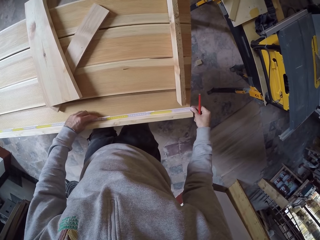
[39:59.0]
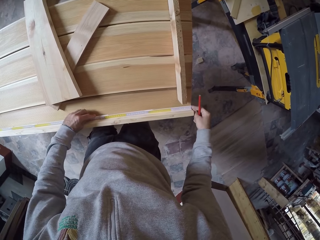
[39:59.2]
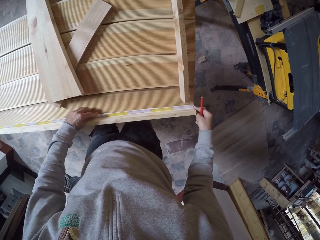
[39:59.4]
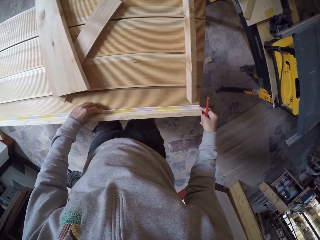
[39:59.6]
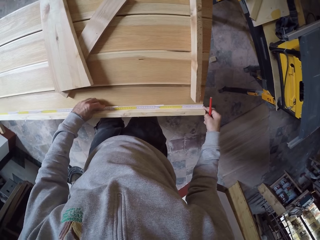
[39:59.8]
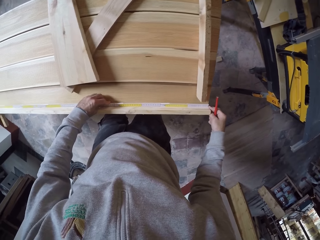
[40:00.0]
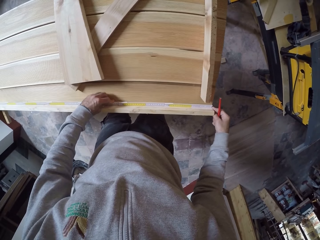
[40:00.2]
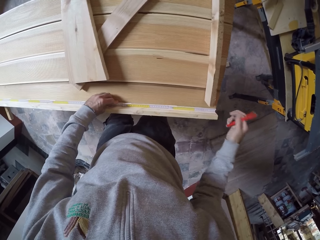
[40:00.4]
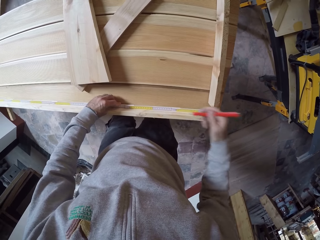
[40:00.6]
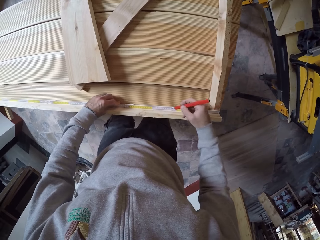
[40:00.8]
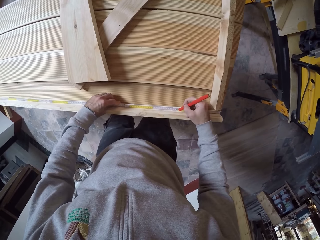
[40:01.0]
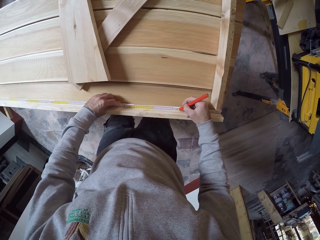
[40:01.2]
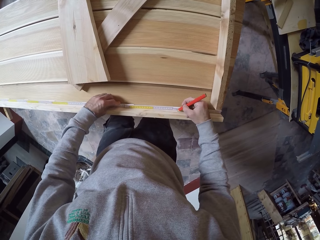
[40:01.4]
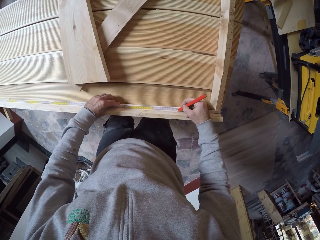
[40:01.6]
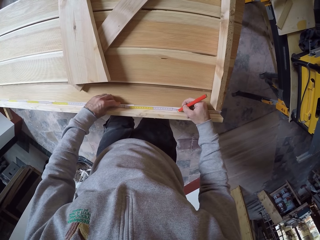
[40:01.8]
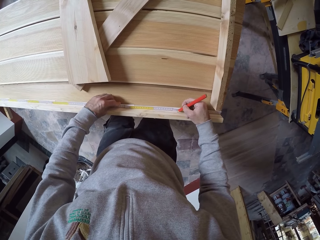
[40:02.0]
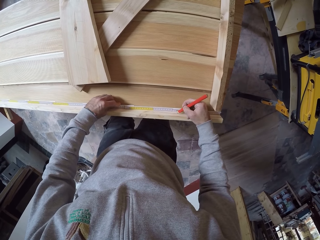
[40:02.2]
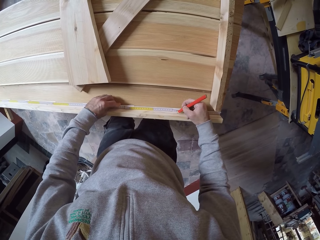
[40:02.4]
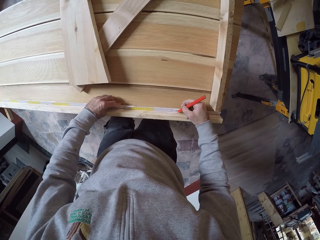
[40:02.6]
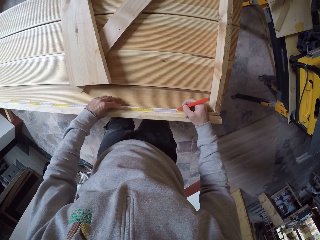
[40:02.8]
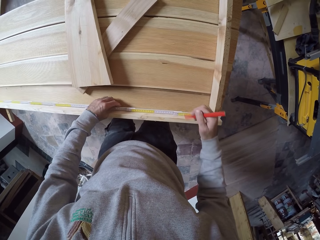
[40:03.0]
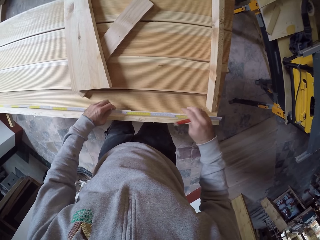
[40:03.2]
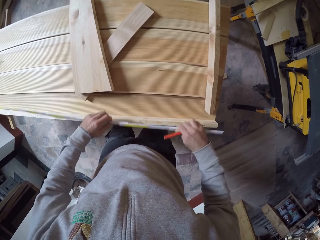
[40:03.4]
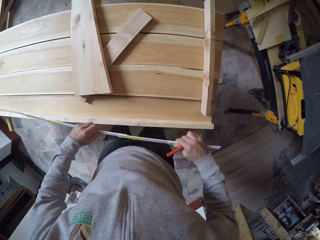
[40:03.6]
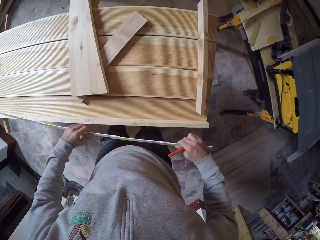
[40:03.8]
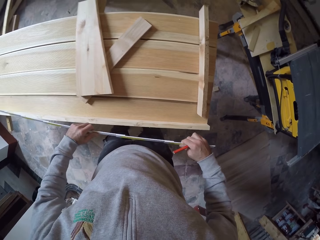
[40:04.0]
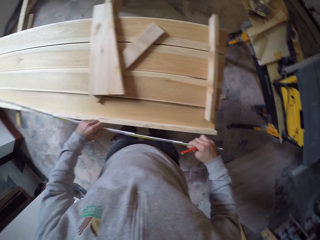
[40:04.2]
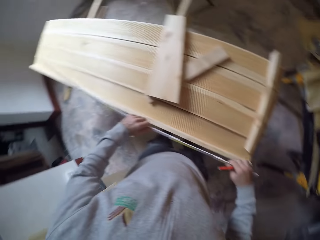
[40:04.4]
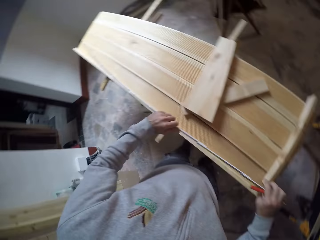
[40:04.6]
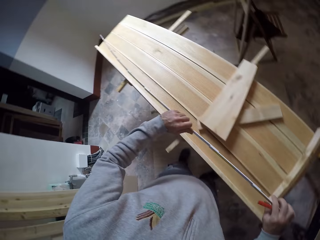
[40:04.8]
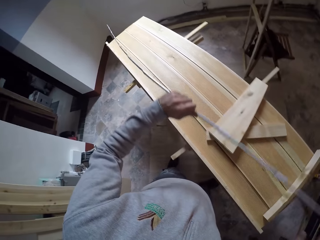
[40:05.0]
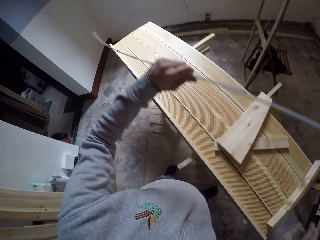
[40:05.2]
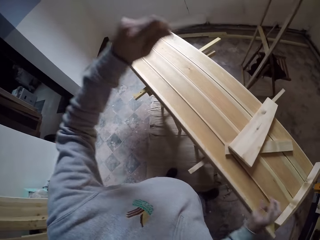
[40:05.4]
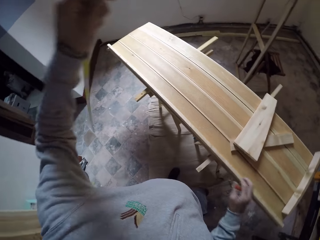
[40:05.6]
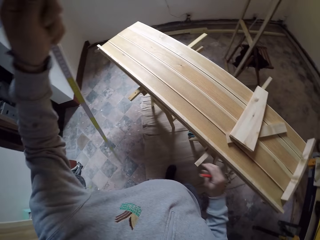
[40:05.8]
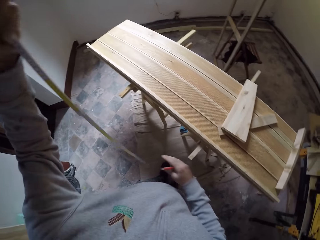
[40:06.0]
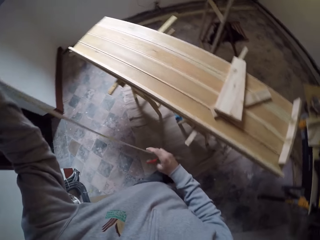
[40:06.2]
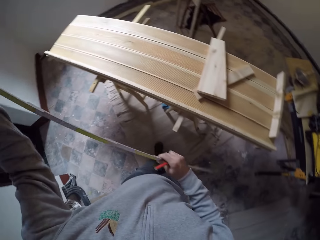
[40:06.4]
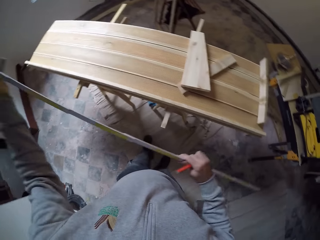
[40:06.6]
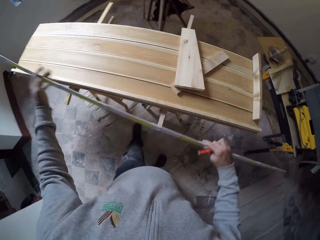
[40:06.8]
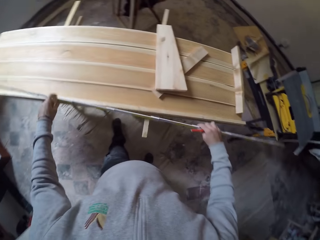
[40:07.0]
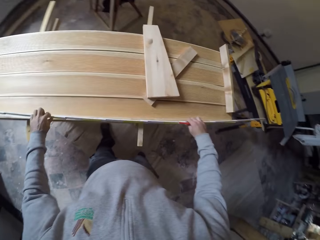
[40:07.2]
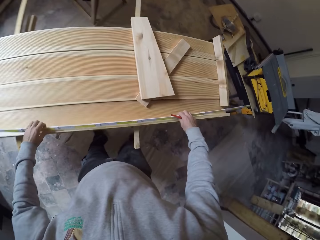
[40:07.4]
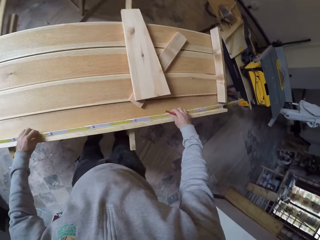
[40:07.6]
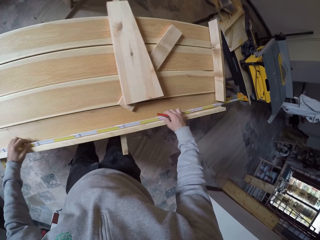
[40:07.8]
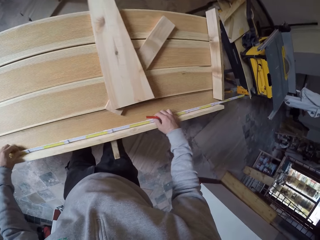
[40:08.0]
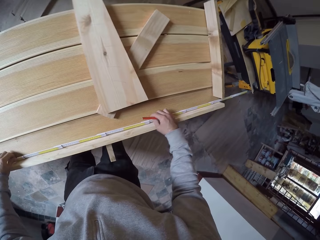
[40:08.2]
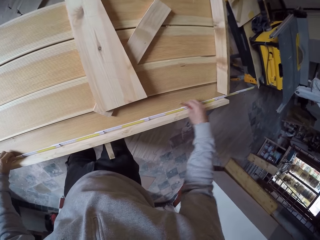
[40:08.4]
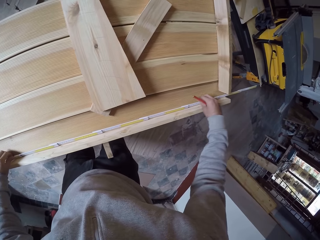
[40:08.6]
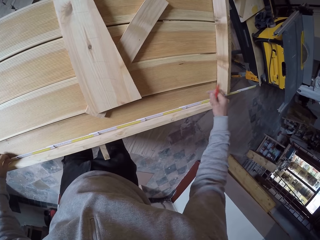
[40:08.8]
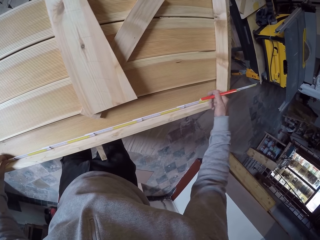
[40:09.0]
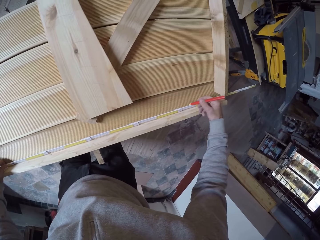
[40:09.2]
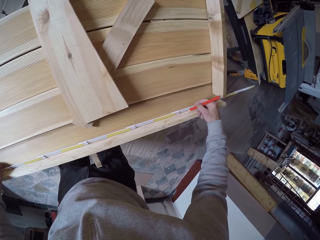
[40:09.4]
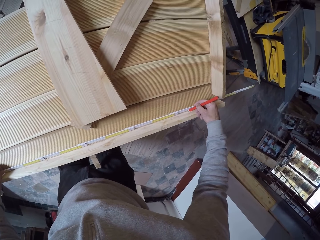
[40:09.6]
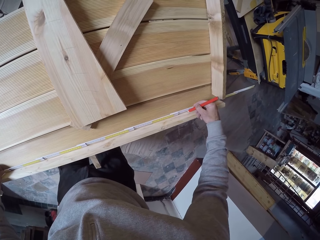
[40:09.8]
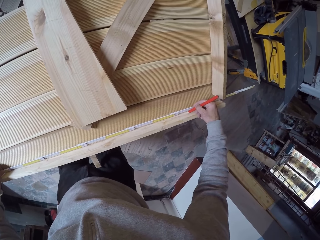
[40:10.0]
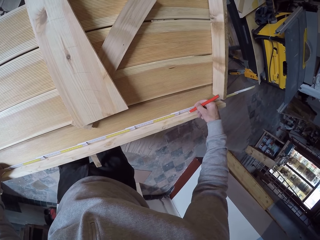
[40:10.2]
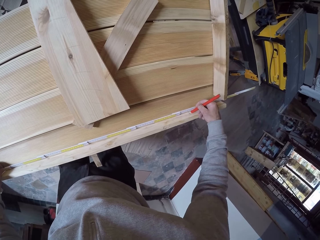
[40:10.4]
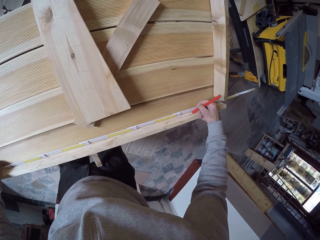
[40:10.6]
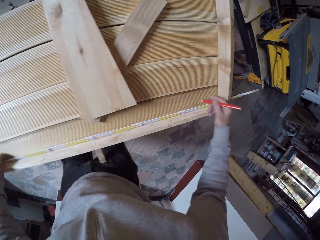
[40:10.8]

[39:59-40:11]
The camera wearer places the ruler on the table. They draw on the ruler. They pick up the ruler. They place the ruler on the table.

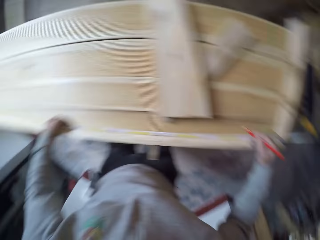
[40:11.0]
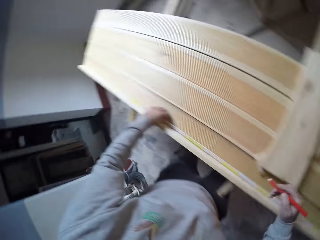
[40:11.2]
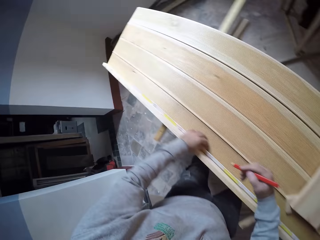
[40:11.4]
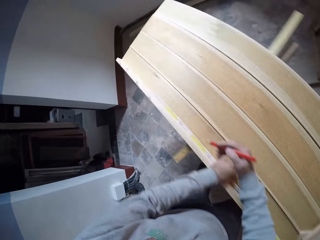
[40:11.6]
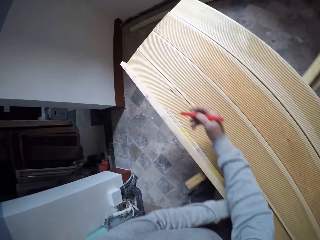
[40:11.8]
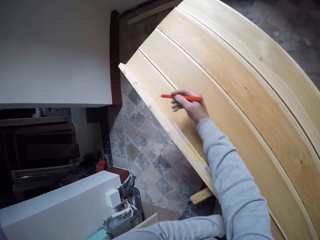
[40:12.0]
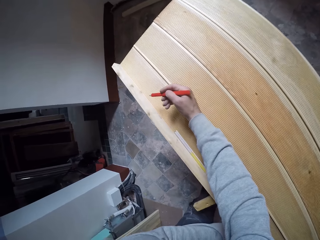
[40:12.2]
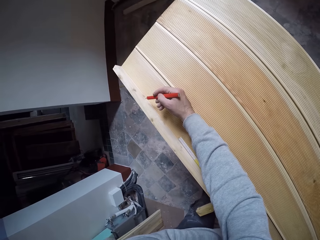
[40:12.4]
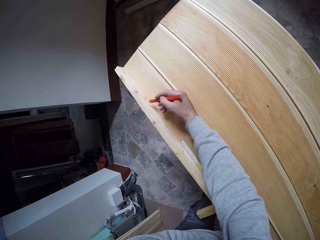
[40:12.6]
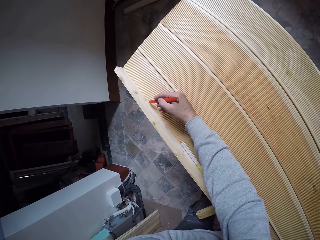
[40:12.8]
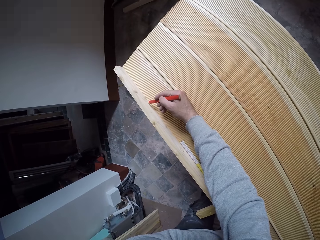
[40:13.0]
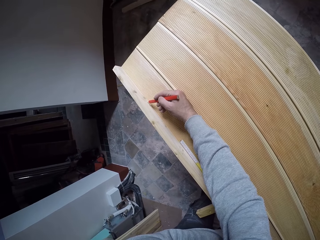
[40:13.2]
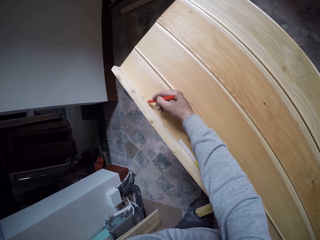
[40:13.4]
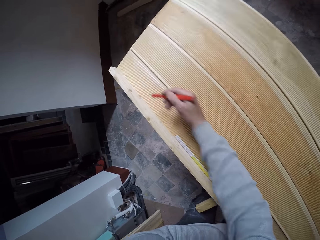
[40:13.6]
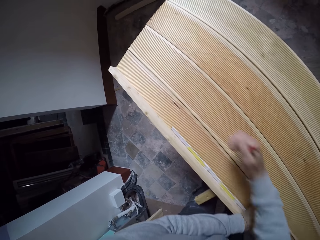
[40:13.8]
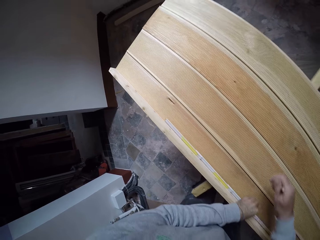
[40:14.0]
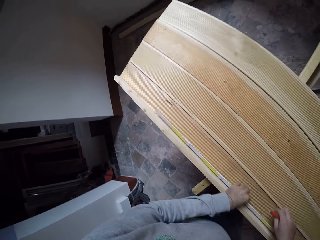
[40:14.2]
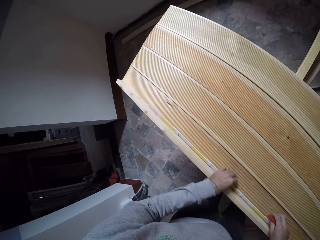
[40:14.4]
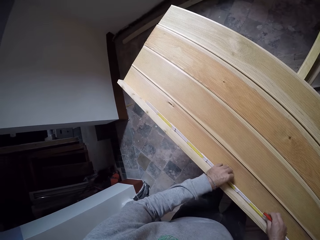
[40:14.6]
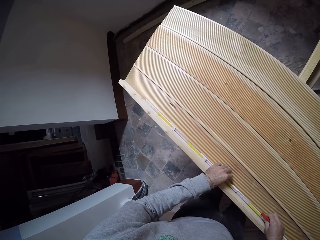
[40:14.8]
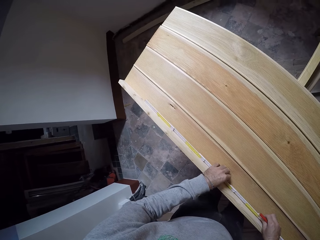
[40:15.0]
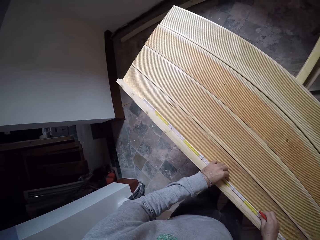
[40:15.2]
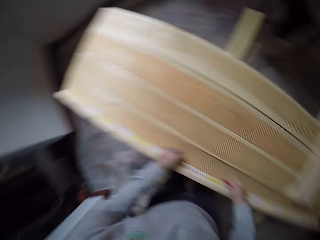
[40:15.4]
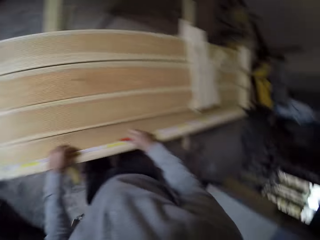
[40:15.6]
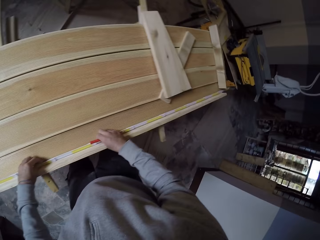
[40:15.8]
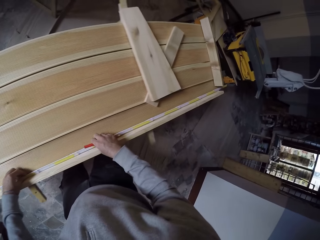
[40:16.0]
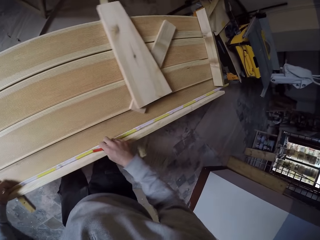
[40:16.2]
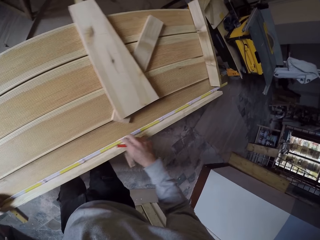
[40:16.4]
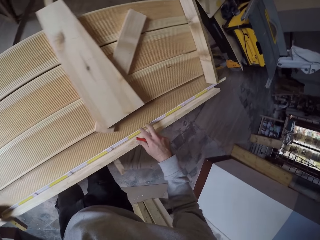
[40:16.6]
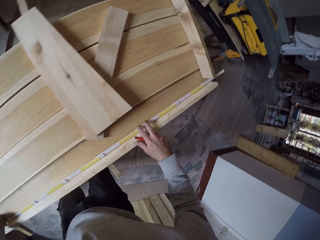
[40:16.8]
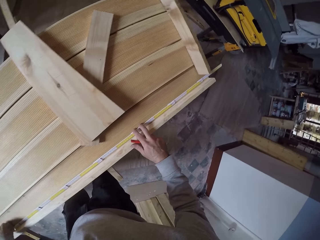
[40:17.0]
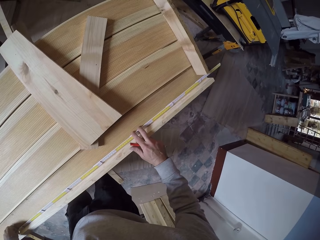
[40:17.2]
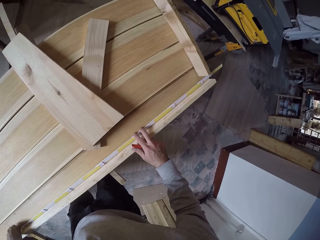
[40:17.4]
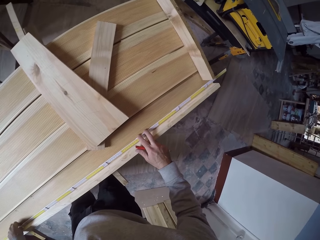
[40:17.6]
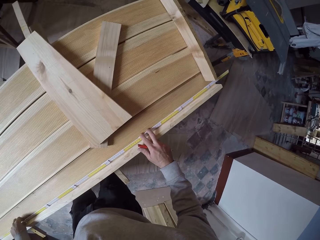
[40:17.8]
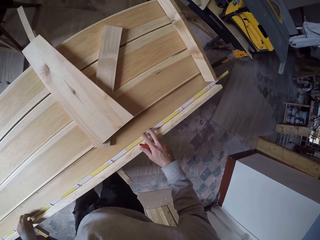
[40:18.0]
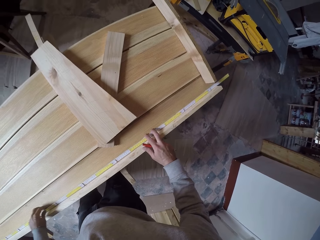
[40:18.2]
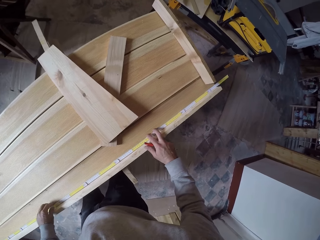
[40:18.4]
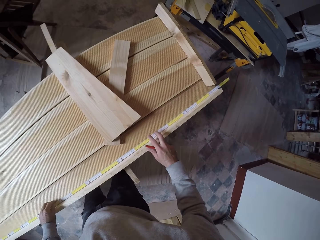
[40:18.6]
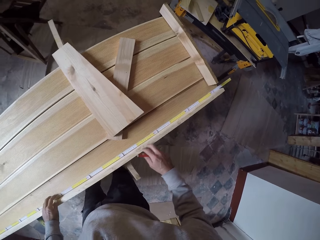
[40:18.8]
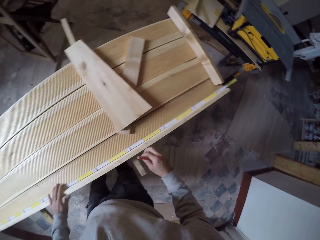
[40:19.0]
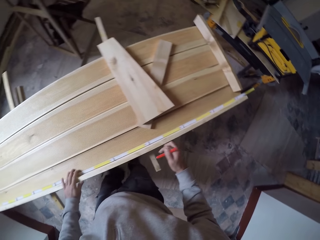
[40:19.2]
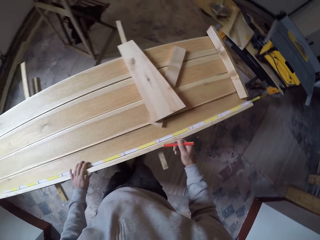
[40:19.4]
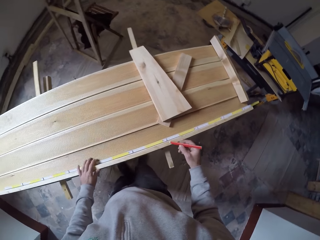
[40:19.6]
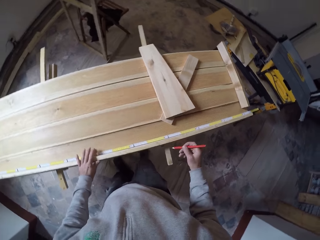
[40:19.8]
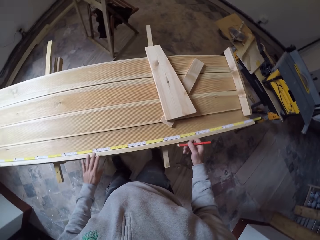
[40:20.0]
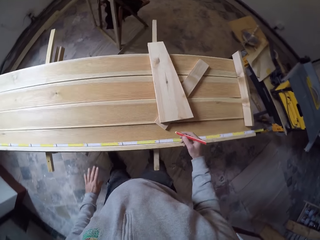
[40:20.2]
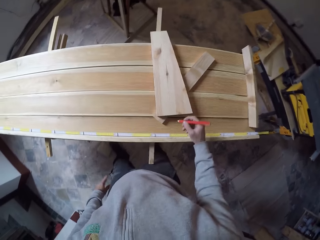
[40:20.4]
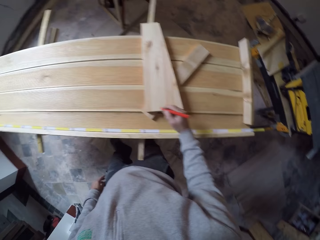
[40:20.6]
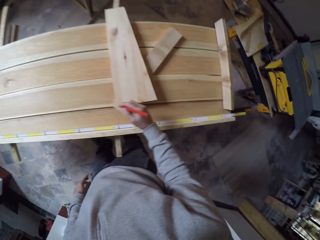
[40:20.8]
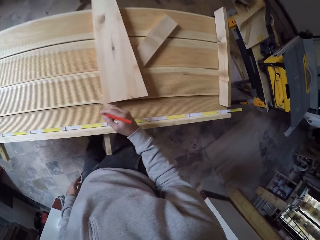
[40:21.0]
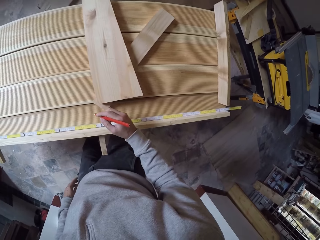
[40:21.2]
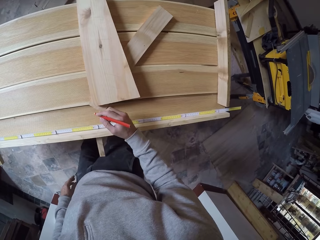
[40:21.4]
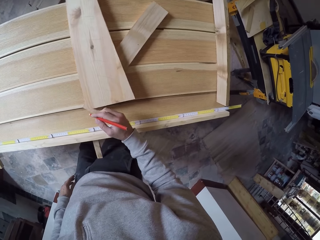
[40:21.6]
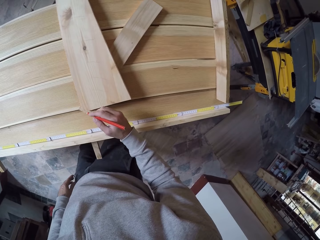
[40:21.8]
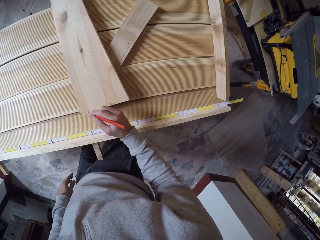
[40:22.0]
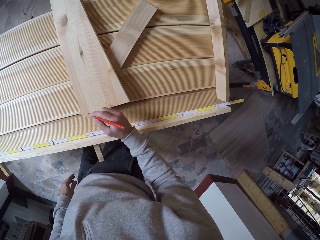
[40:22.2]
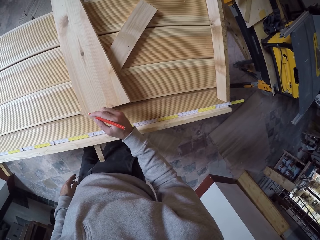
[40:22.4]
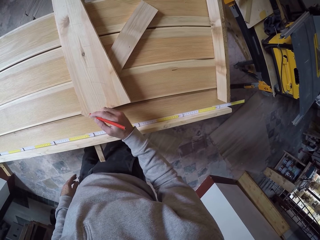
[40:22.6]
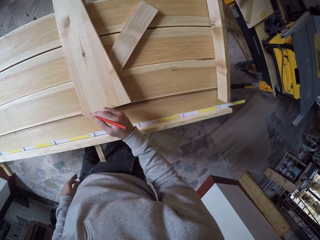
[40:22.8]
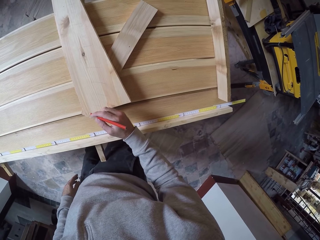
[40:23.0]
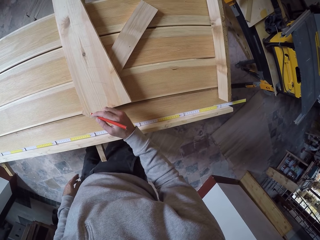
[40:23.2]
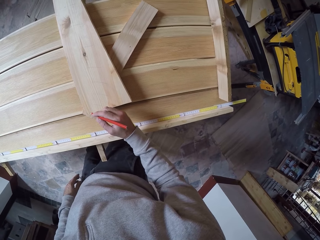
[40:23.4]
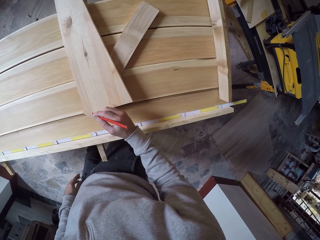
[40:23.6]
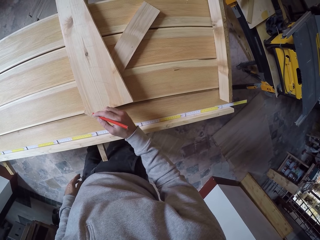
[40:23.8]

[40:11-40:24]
The camera wearer draws on the ruler. They draw the table. They move the ruler. They move the left hand along the ruler. They stare at the table.
